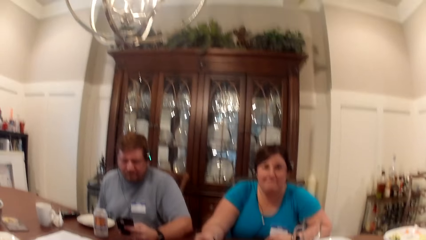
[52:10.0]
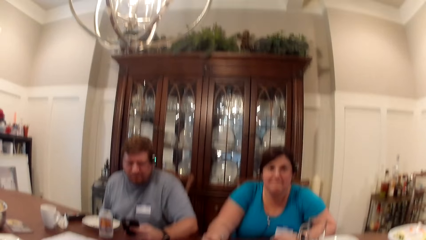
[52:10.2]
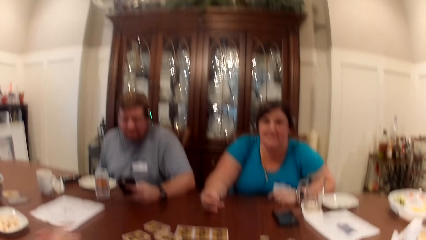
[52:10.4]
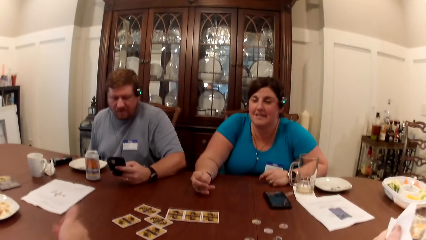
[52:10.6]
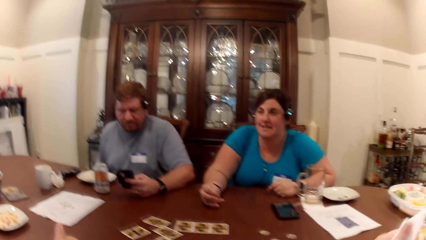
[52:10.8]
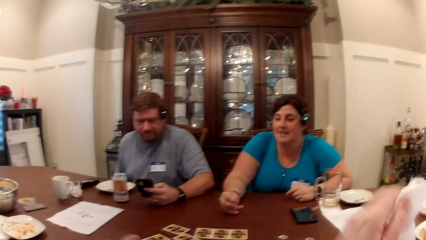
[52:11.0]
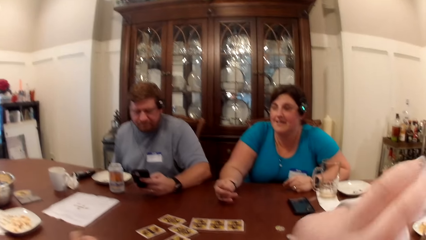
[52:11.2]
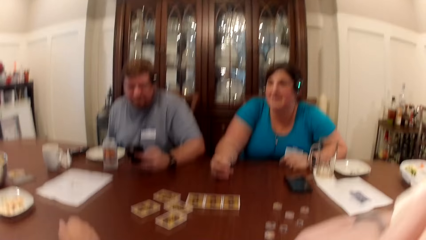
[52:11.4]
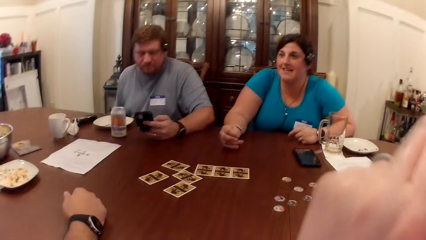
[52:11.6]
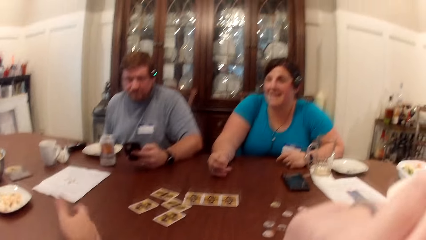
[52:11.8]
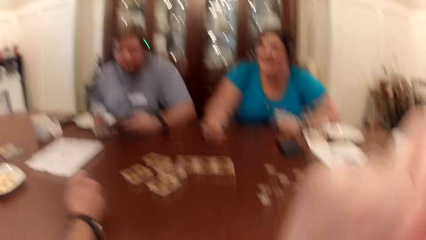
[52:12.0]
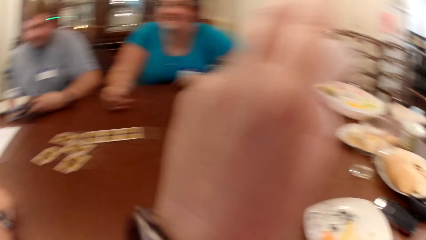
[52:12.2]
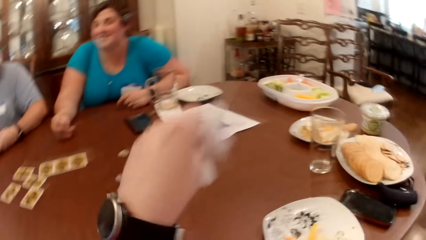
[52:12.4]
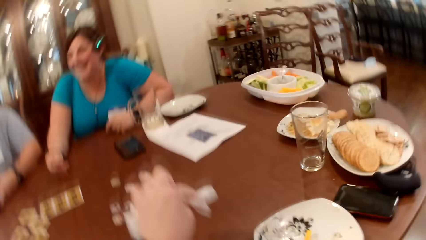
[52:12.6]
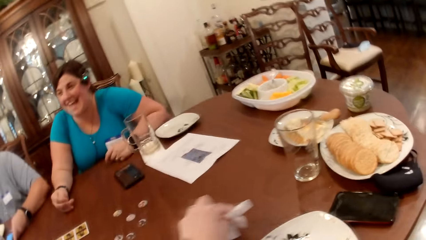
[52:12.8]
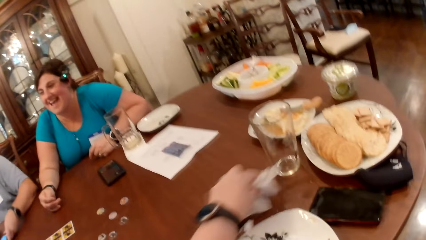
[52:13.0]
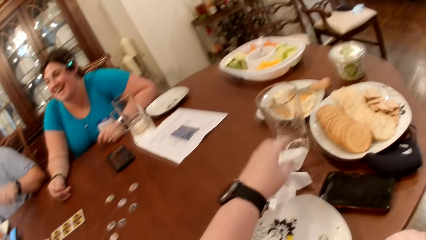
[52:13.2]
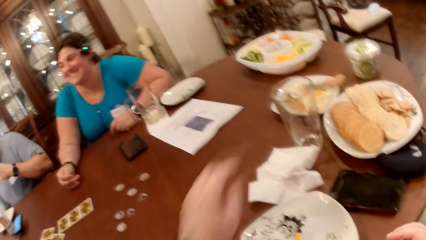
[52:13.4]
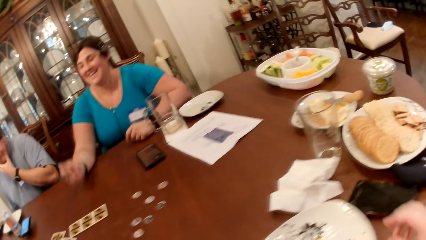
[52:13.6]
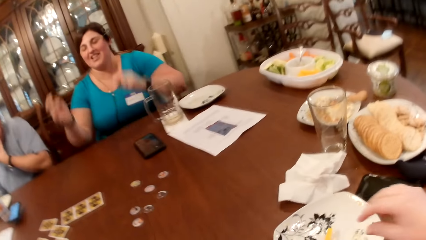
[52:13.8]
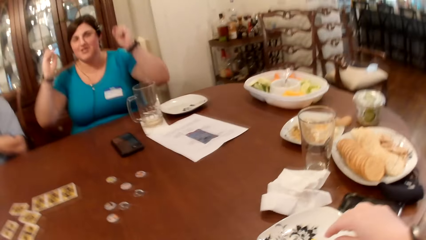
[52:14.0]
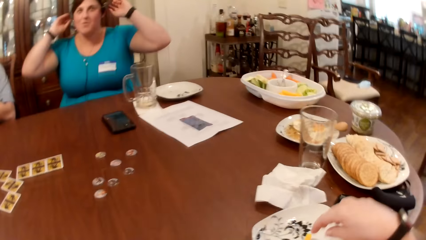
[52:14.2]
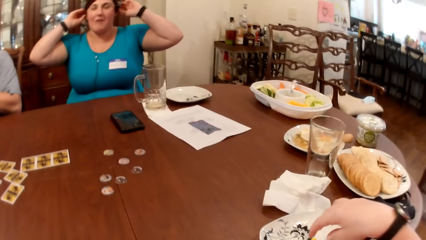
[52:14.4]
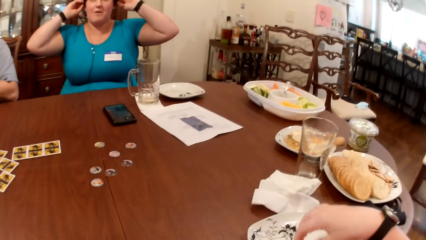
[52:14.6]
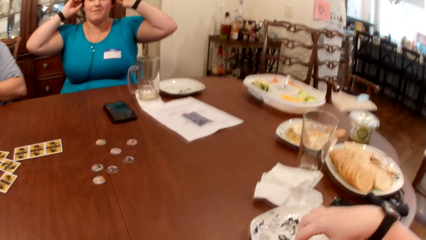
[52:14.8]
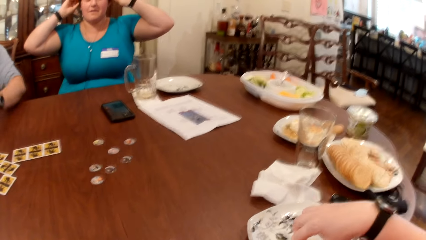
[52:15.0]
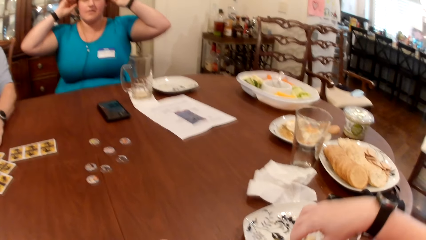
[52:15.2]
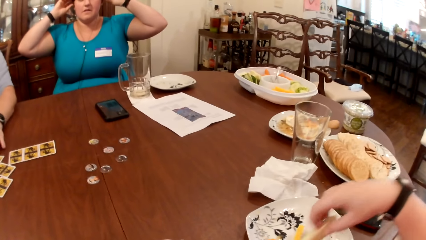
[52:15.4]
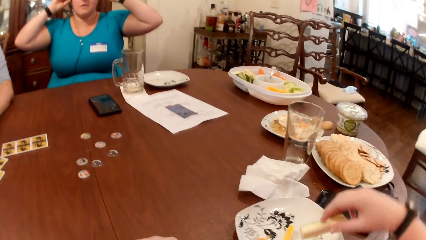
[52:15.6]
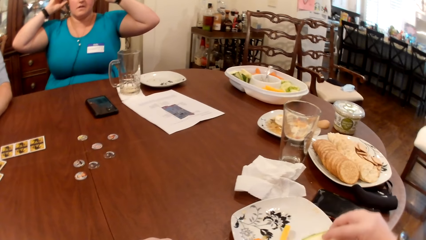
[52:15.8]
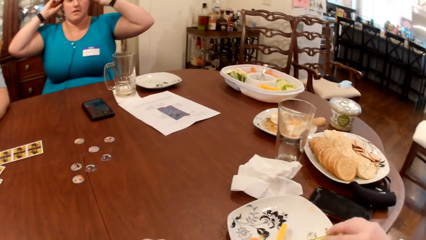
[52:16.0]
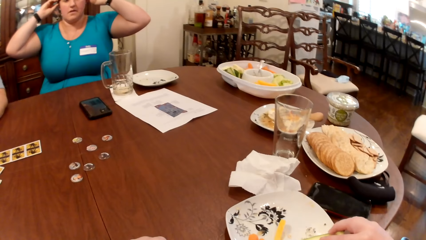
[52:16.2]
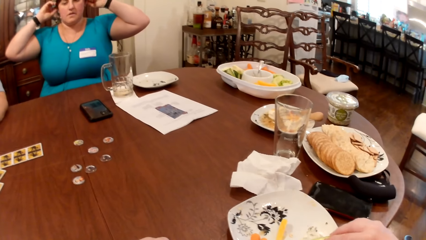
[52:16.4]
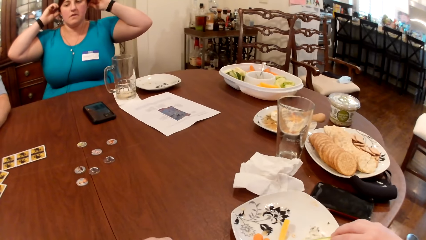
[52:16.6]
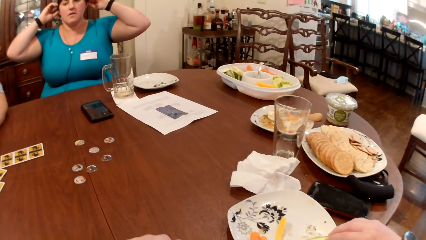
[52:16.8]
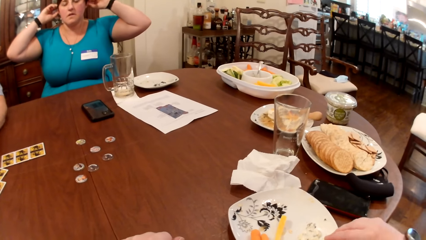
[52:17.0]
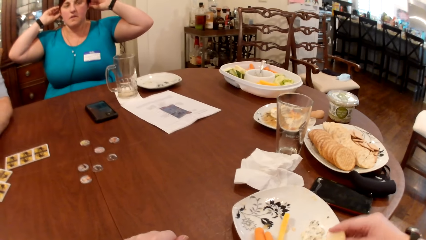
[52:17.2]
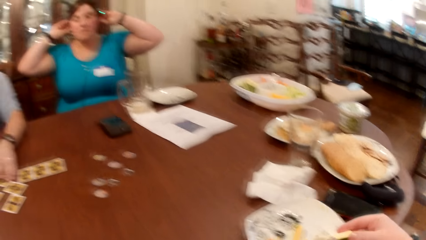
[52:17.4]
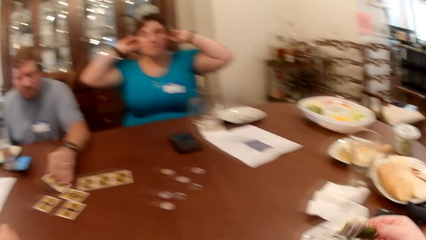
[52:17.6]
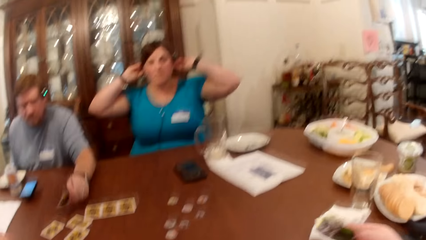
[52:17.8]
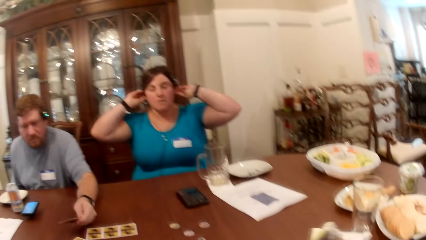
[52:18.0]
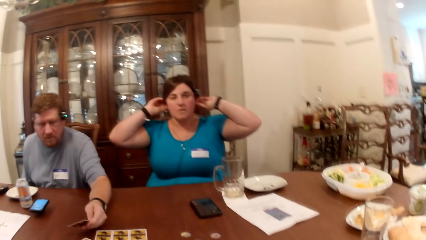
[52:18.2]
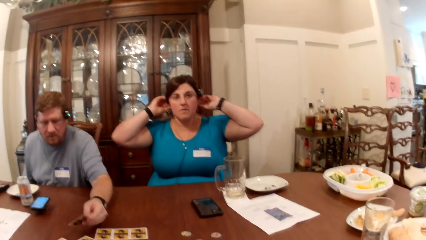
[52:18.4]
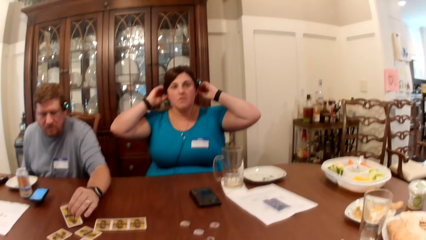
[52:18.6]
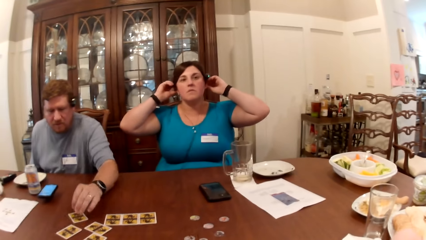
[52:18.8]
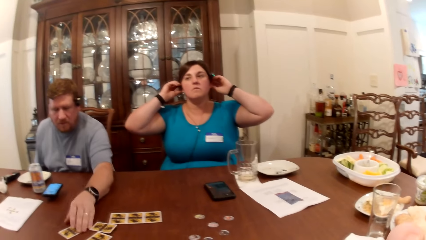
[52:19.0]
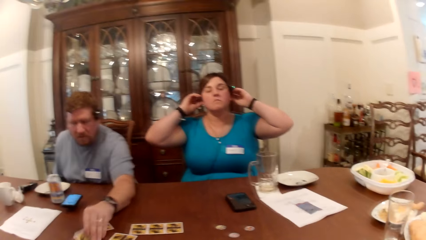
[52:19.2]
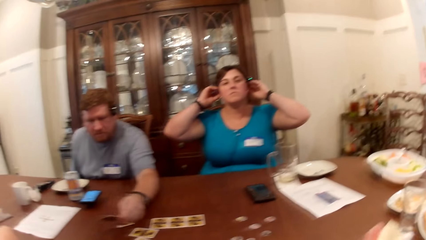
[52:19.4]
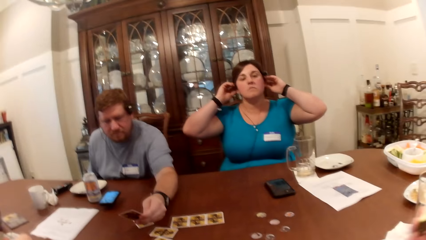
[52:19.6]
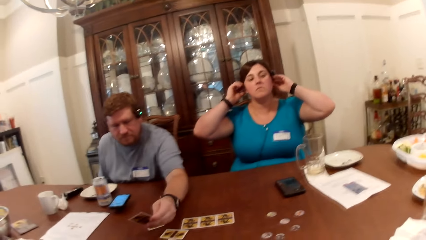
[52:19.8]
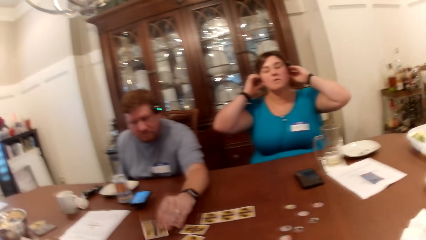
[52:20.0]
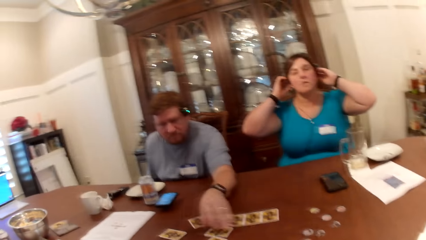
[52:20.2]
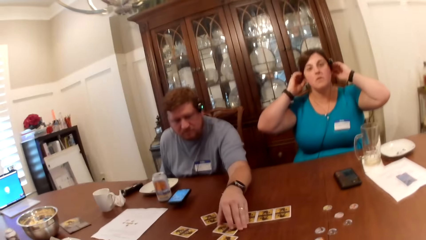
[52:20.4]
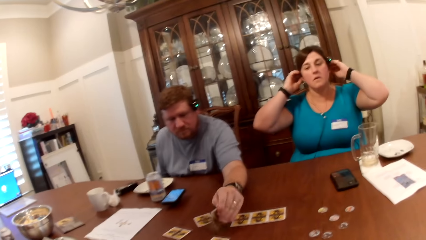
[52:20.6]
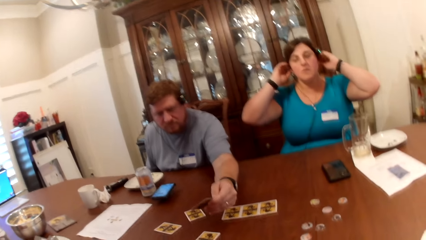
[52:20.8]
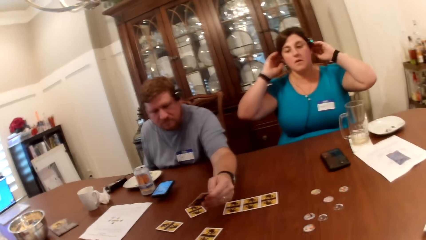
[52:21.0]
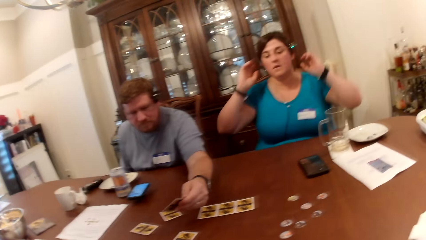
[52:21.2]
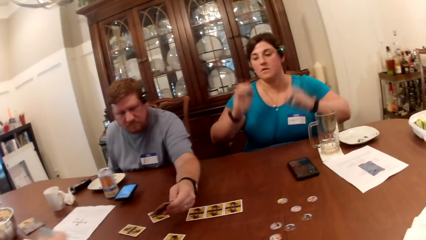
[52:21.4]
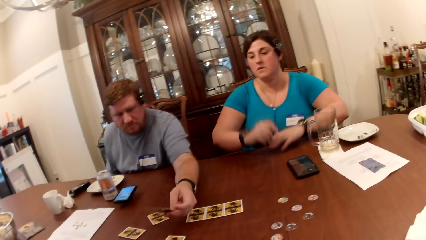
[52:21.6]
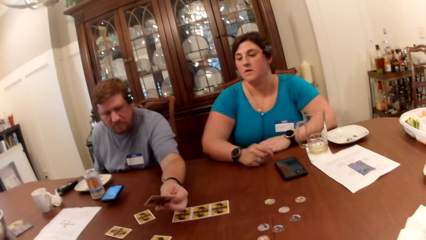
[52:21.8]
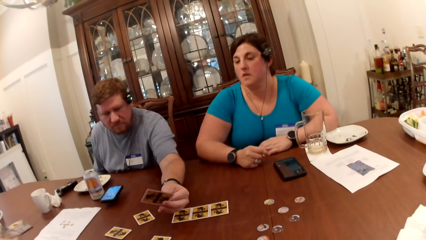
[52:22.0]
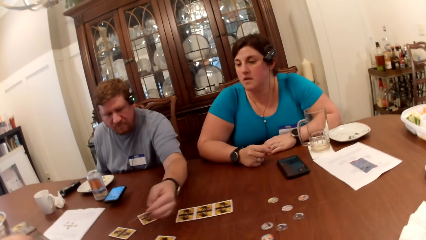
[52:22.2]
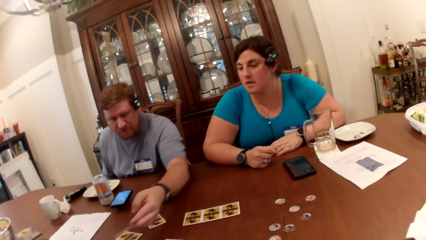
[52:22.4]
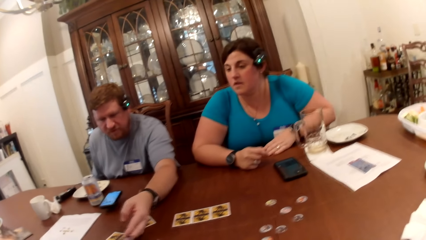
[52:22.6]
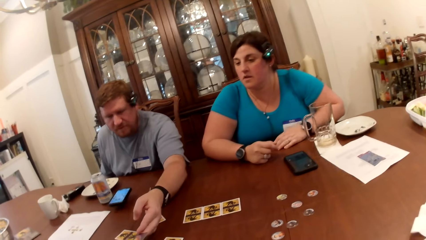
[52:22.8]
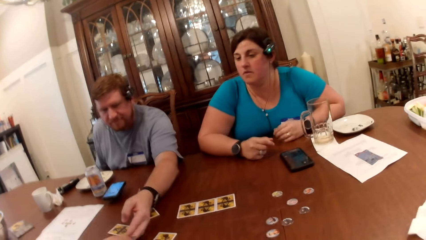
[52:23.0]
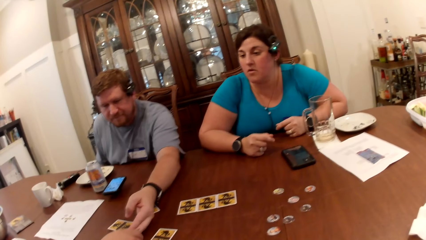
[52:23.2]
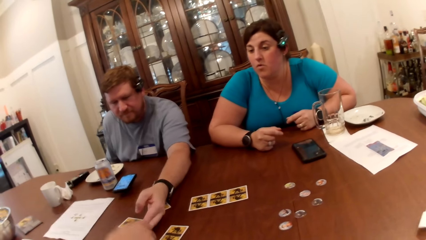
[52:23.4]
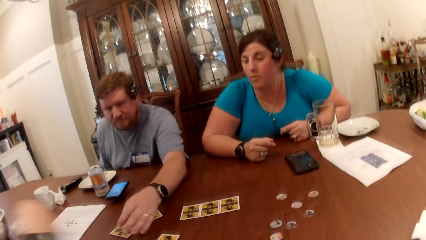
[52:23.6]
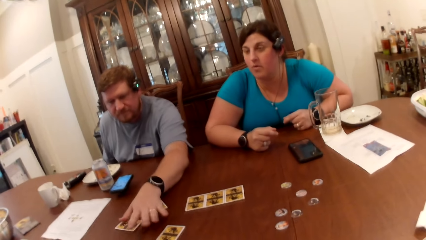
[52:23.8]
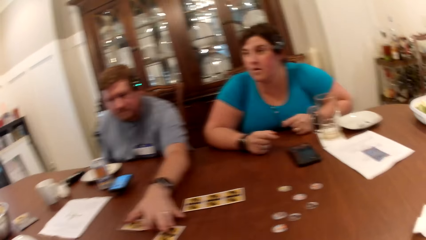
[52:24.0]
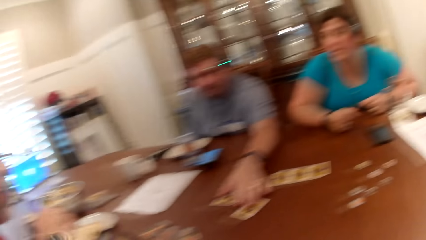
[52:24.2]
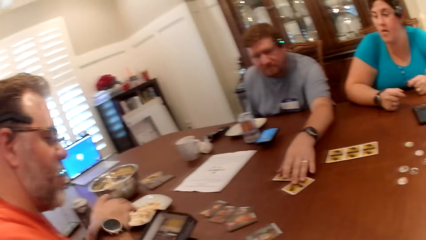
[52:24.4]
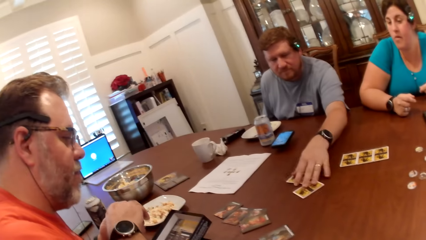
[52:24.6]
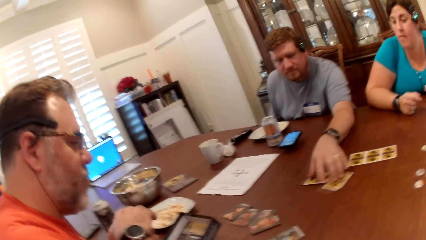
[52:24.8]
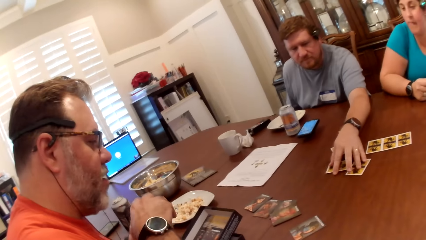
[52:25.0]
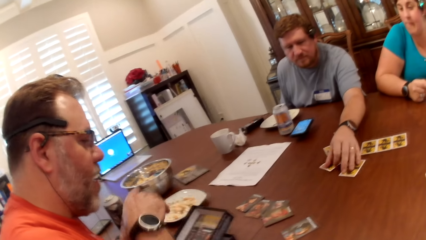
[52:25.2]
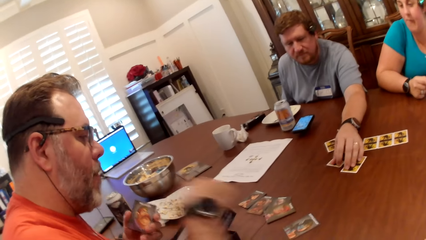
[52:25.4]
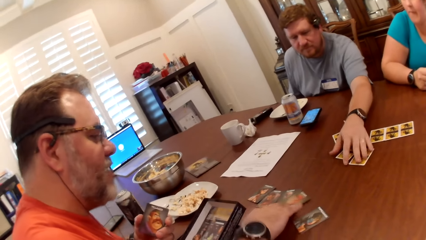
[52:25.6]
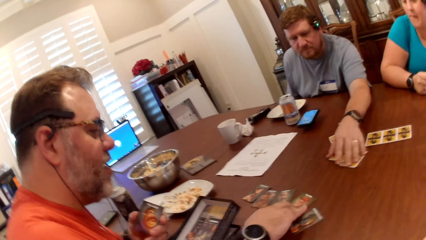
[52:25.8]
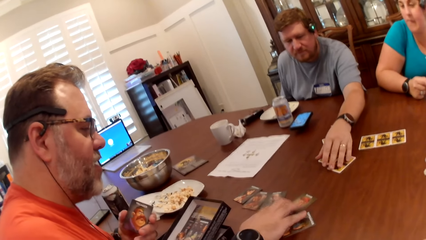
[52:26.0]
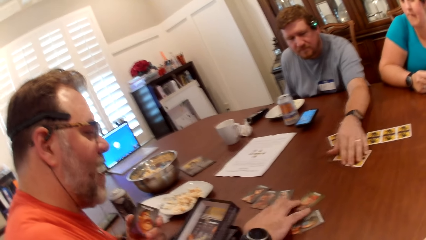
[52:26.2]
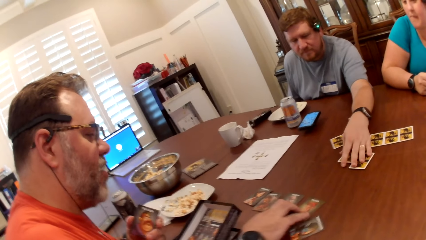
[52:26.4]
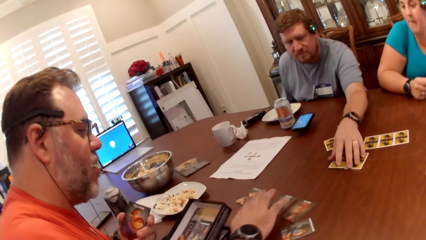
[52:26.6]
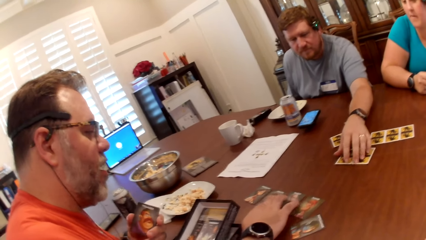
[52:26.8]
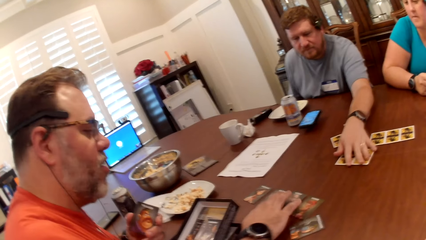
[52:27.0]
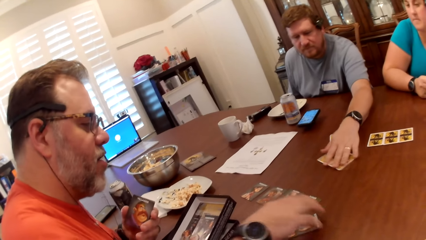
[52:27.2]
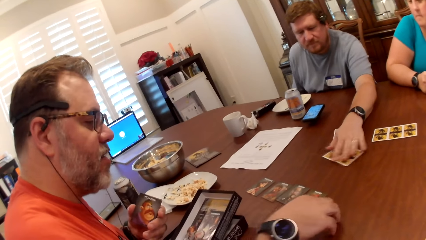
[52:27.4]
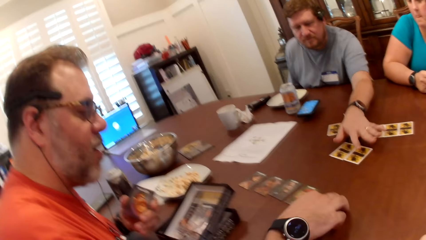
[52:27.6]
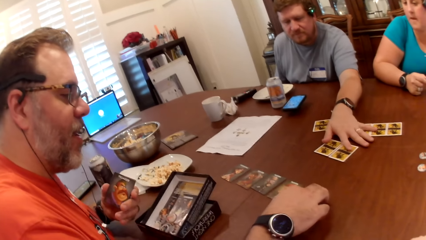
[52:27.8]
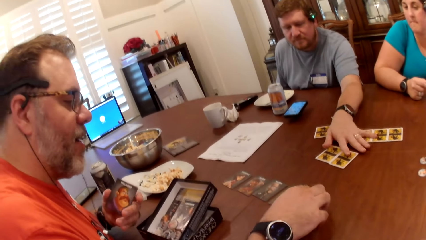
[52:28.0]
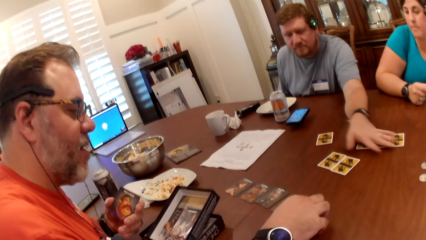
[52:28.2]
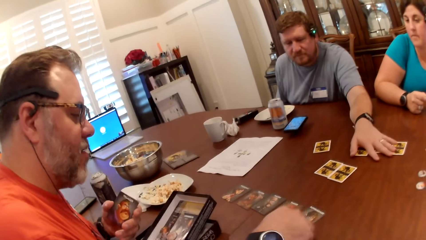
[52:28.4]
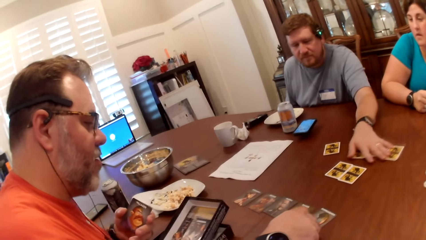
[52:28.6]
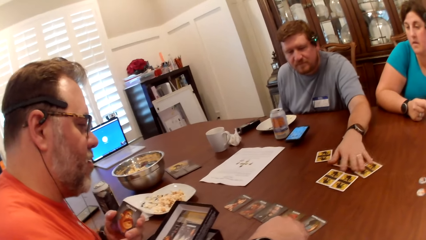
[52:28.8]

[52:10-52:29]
A man converses with a woman. The camera wearer scratches their face with their left hand. The woman converses with the man. The camera wearer drops the serviette in their left hand on the table. Another woman adjusts the camera on her head with both hands. Another man converses with the first man. The camera wearer takes the pawpaw from the plate on the table with their right hand. A third man turns a card on the table with his left hand. The camera wearer puts the pawpaw in their right hand in their mouth. The third man turns the card on the table with his left hand. He turns the card again. The third man moves the card on the table with his left hand. The first man converses with the second man. The first man moves the card on the table with his right hand.
